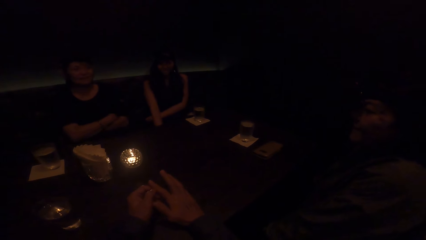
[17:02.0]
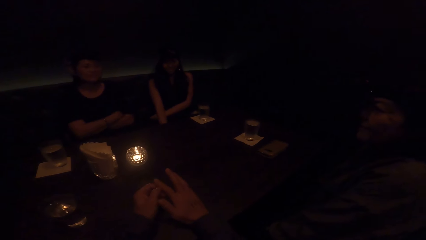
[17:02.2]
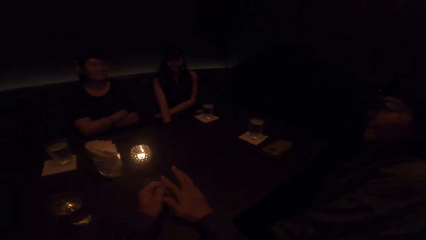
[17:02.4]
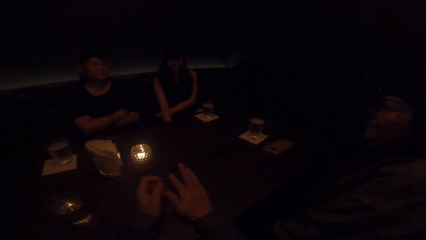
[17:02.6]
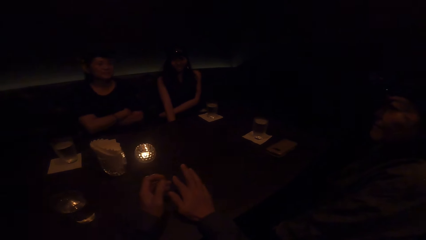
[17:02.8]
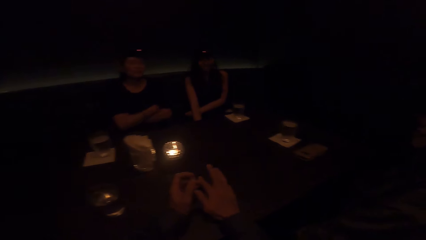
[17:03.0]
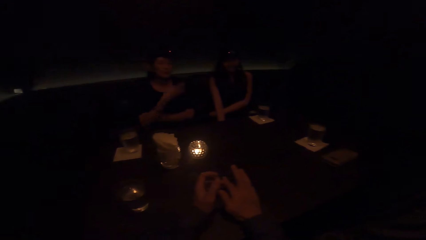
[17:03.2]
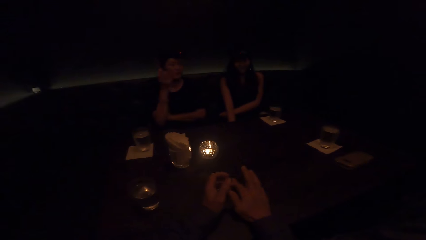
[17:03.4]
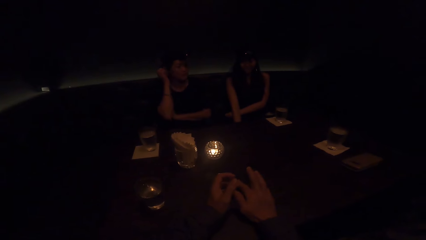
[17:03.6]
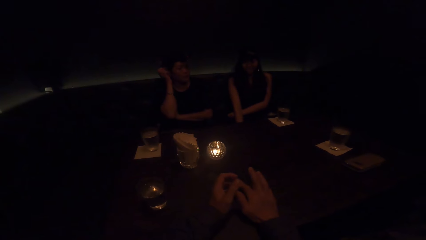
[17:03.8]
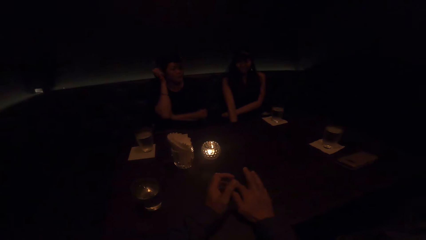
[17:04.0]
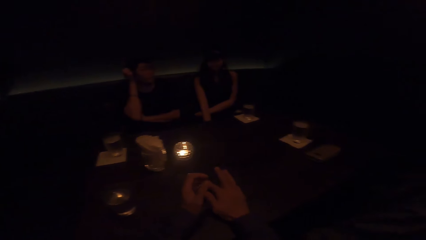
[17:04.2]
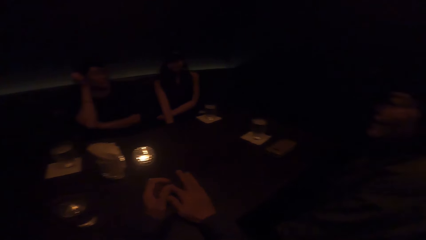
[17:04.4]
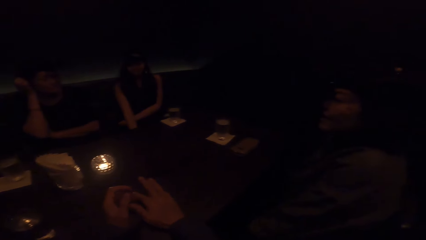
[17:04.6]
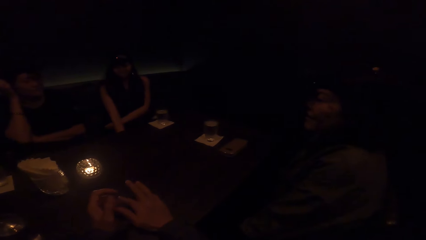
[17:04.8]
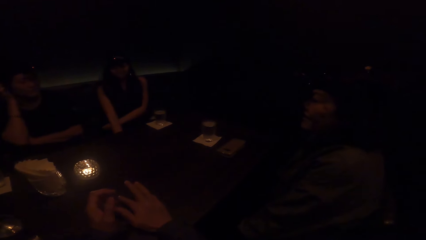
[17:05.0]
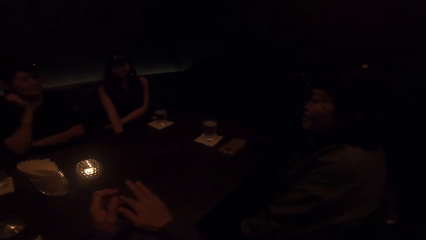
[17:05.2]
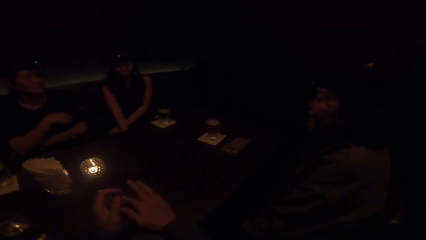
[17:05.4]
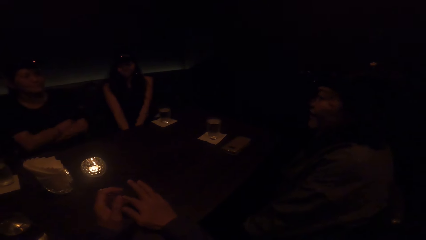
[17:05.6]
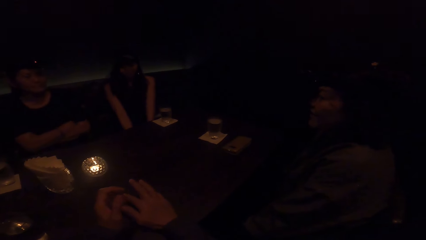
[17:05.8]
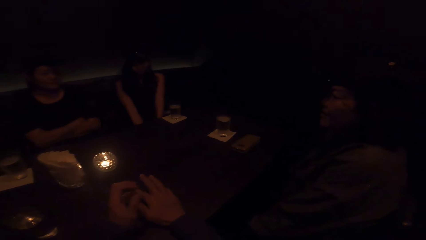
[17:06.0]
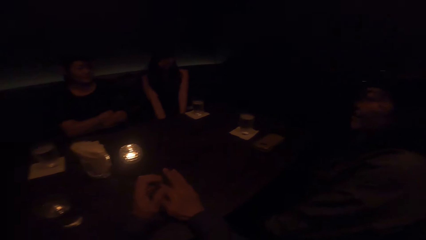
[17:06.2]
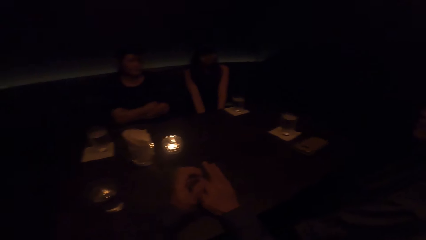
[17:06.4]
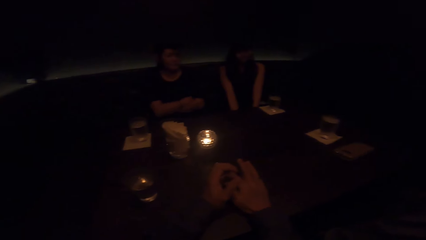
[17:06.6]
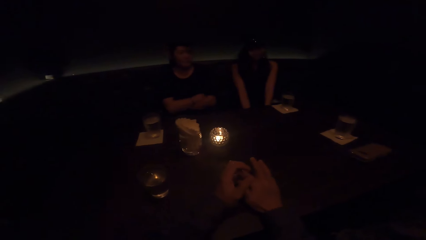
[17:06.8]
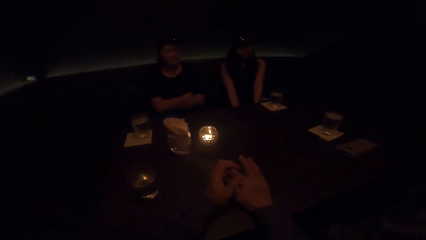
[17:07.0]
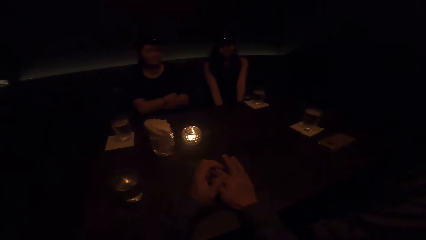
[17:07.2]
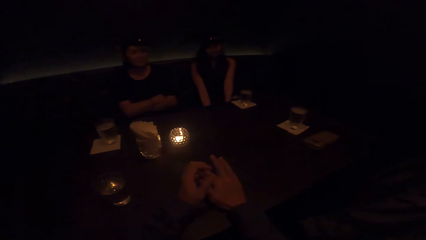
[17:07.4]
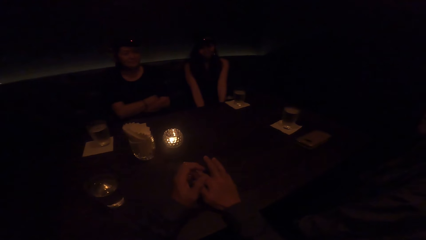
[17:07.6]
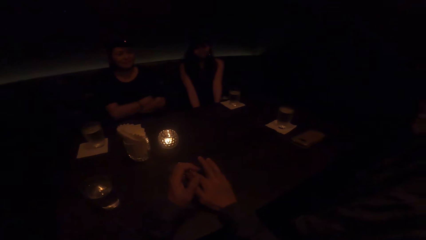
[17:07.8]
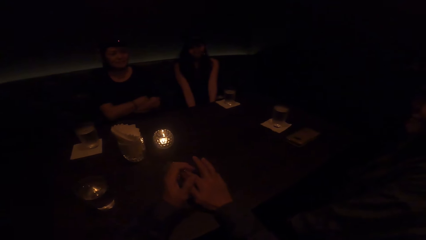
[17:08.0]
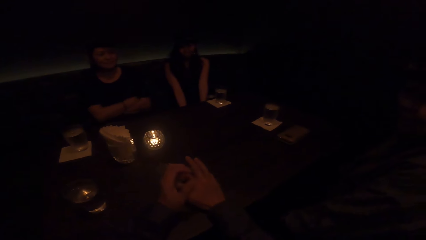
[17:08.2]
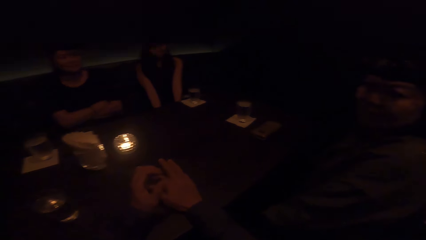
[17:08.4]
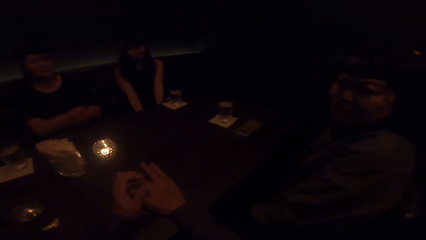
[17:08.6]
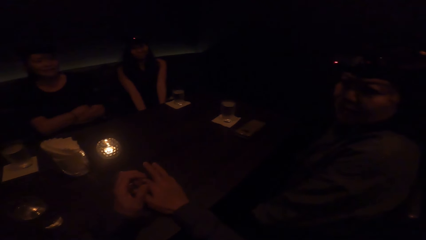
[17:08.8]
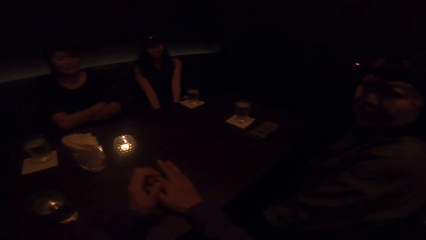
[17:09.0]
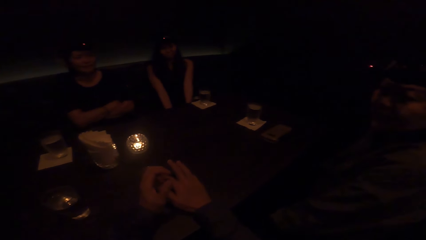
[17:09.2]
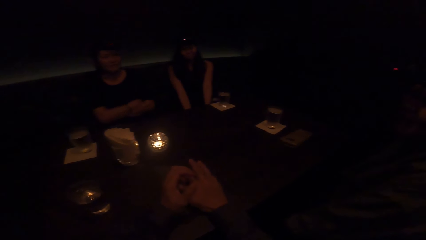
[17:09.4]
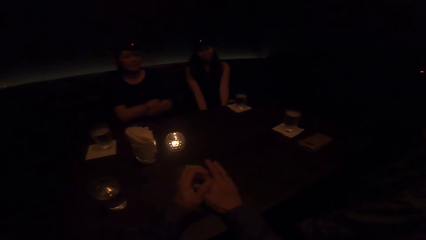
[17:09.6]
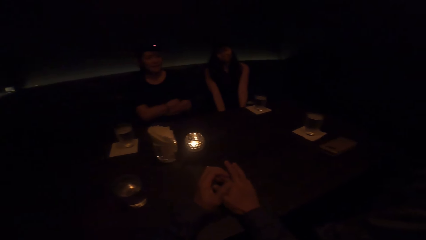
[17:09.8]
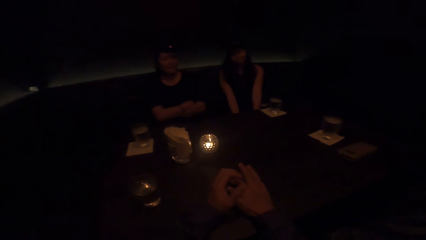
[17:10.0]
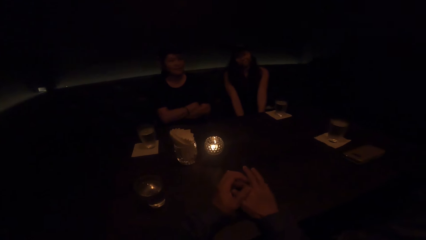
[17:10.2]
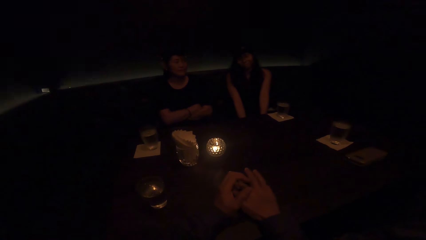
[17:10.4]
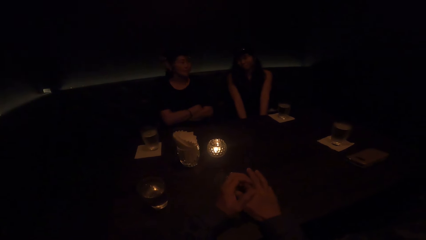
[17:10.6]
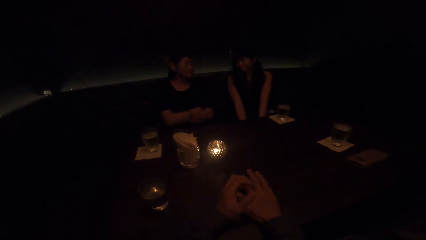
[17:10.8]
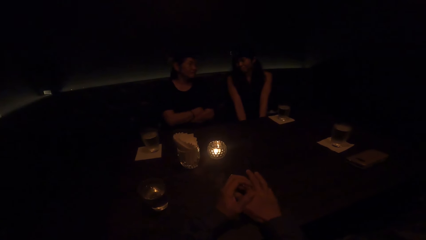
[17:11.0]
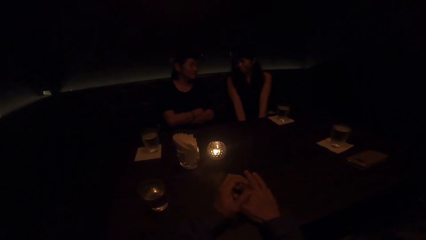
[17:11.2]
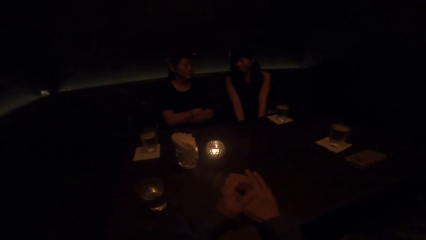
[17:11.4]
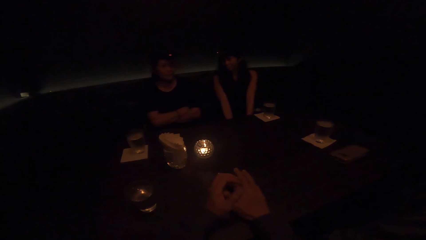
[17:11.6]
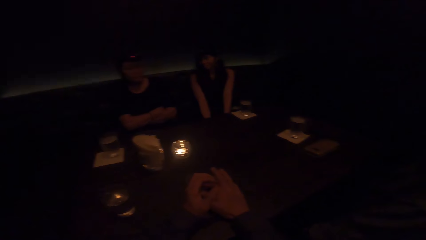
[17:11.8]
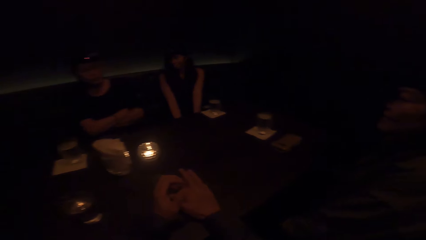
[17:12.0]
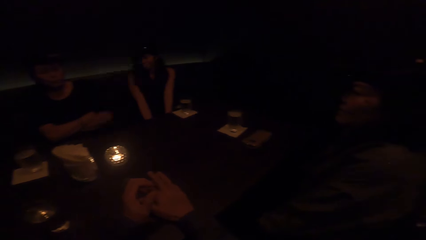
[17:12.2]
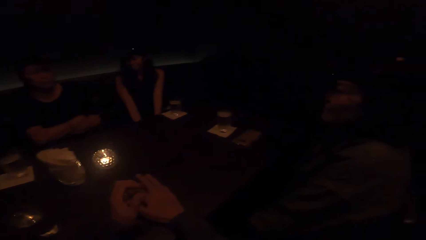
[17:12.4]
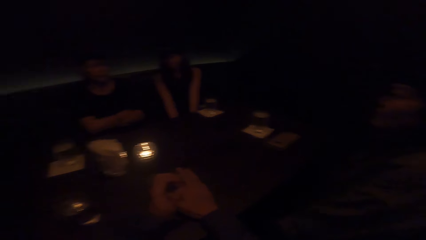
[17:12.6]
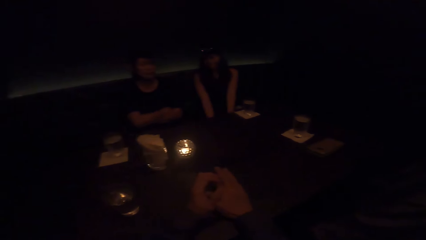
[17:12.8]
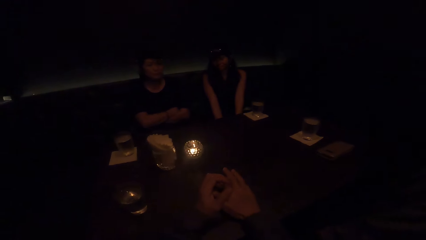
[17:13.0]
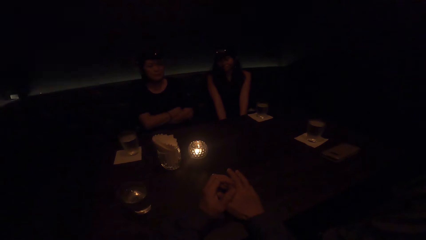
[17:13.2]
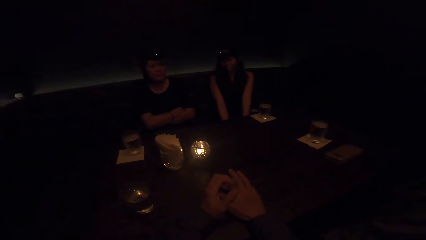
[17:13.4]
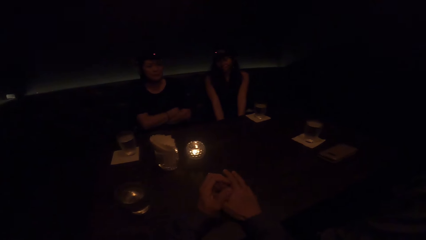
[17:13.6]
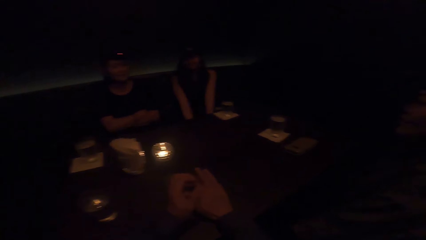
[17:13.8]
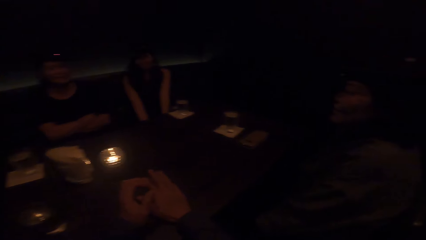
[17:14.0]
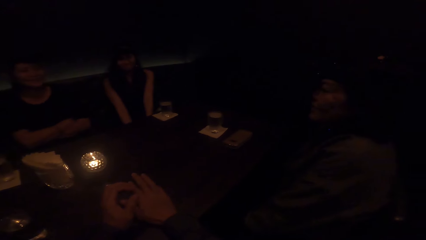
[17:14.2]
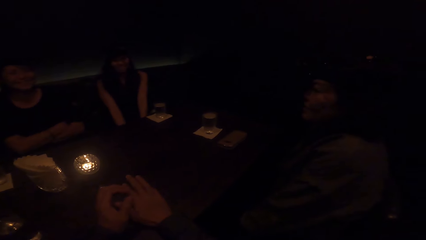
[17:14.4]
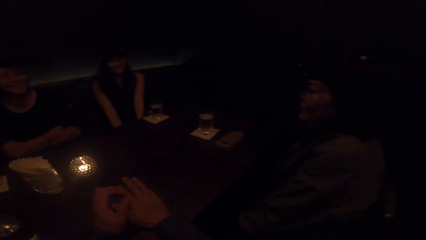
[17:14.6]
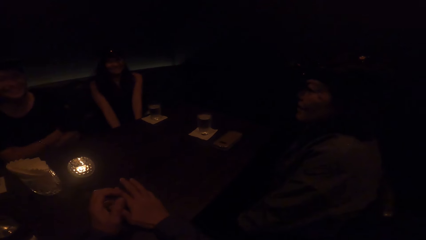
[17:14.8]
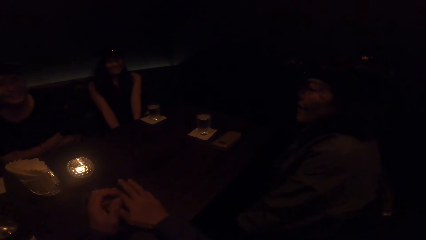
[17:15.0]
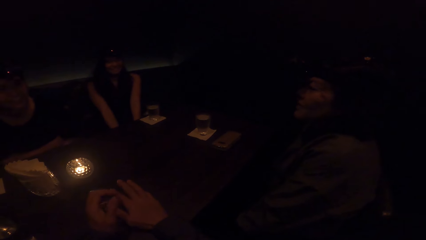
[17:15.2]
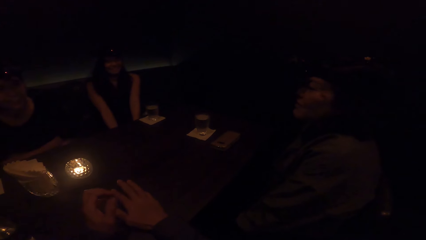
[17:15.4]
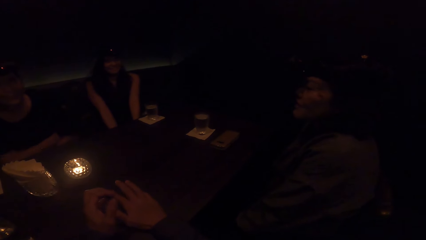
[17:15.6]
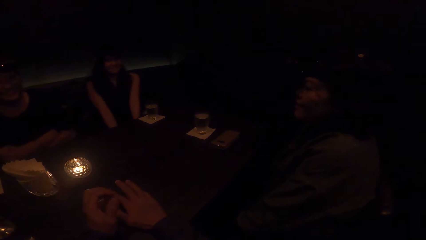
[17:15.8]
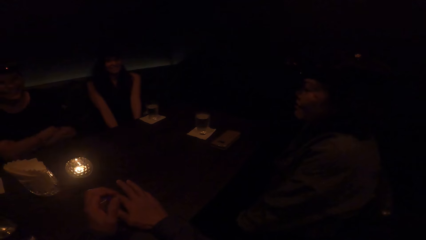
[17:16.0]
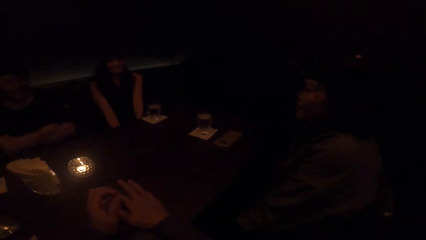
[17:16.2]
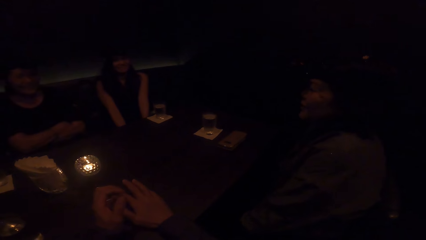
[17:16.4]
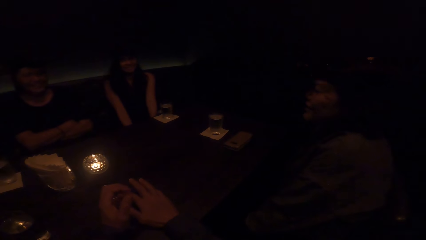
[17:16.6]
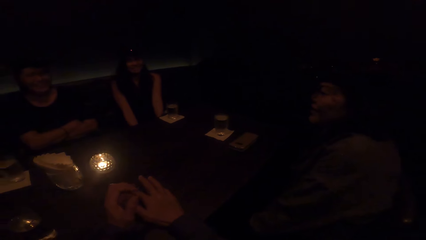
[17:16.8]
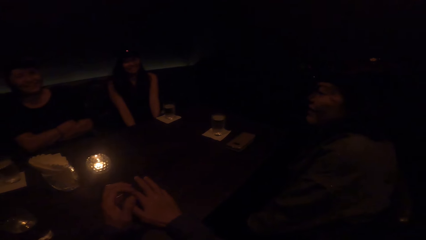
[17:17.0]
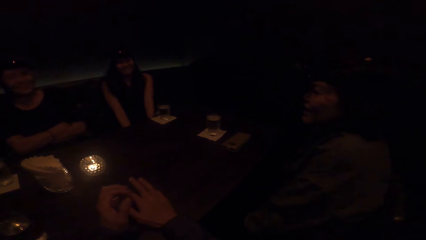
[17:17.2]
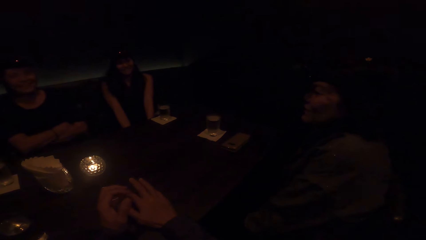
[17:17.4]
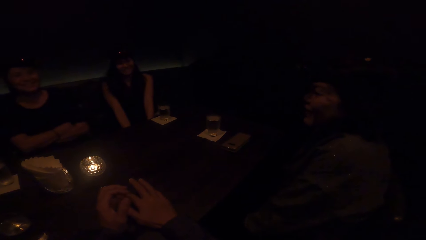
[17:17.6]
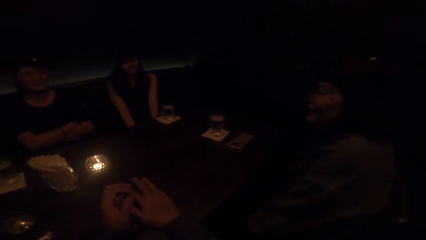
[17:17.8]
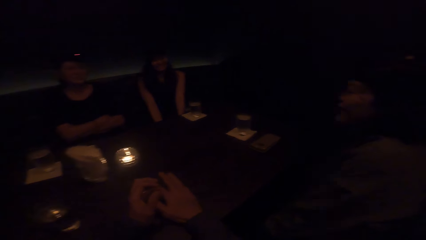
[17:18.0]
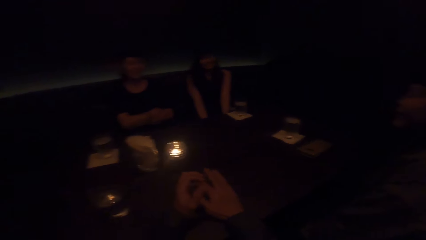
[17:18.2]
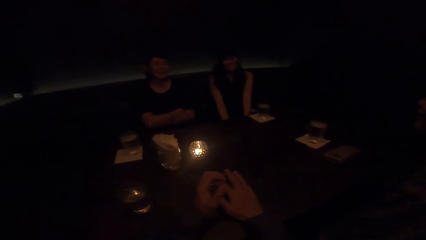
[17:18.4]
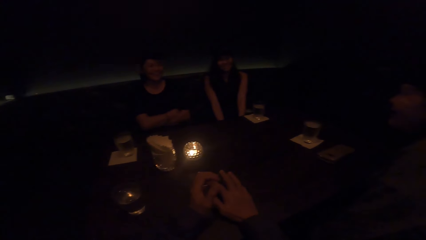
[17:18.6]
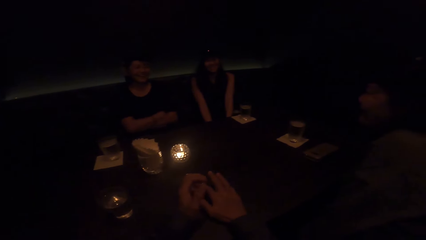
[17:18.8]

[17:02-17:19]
A lady touches her face. The lady raises her right hand up to her head. The lady puts her right hand down and crosses hands. The lady bends forwards and moves back.
